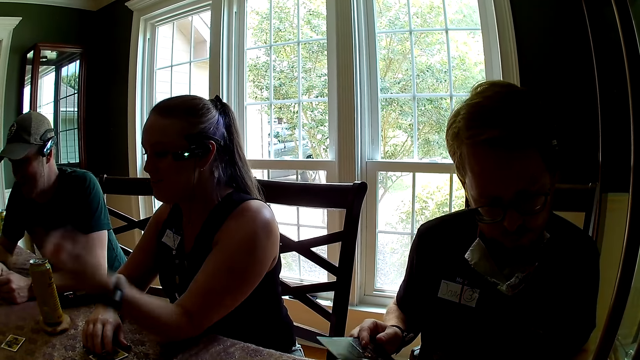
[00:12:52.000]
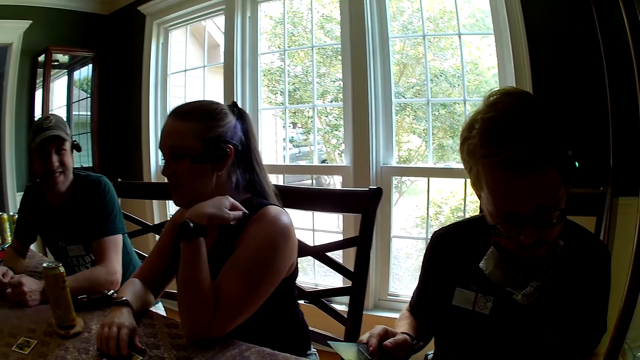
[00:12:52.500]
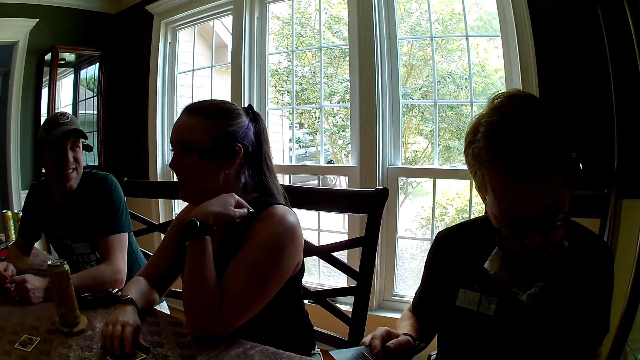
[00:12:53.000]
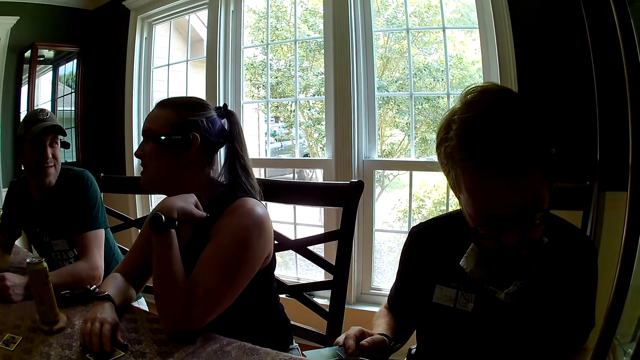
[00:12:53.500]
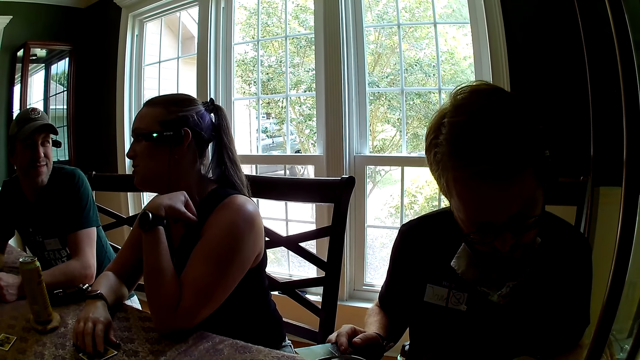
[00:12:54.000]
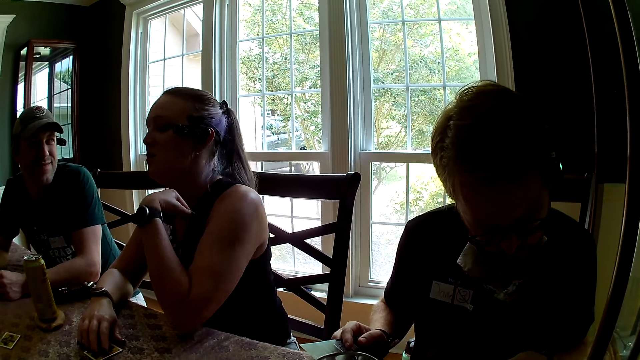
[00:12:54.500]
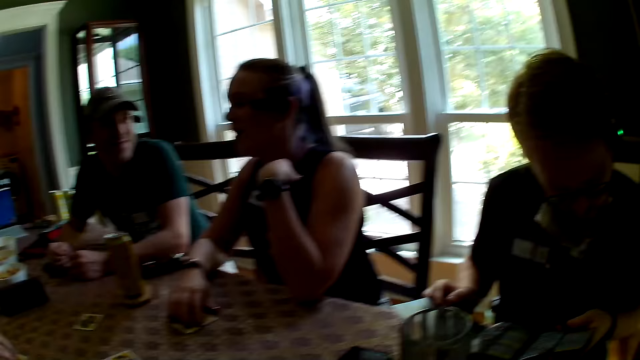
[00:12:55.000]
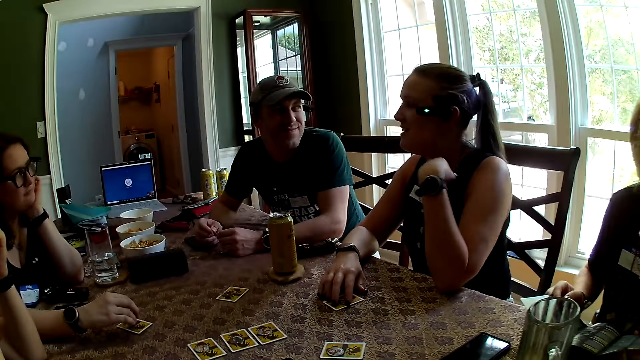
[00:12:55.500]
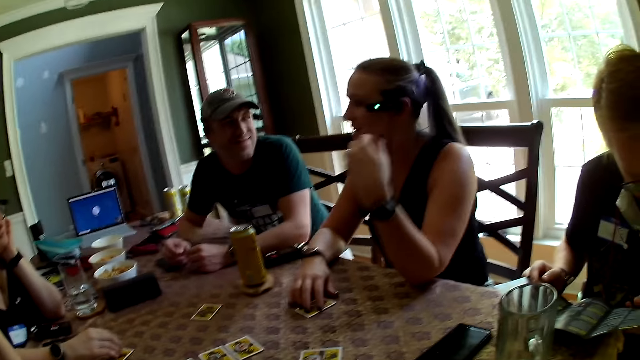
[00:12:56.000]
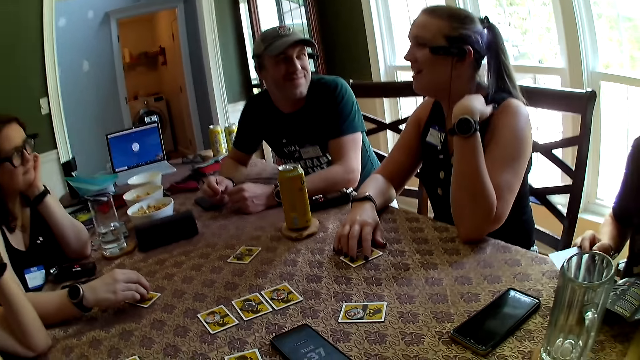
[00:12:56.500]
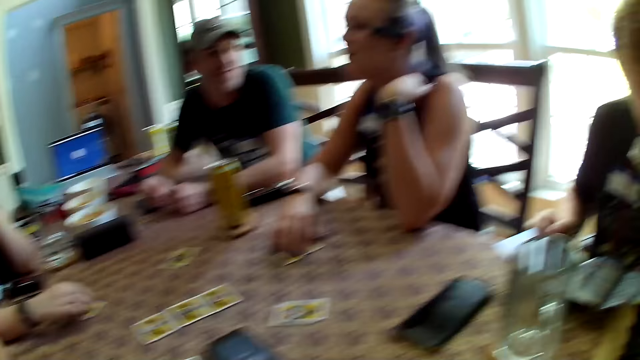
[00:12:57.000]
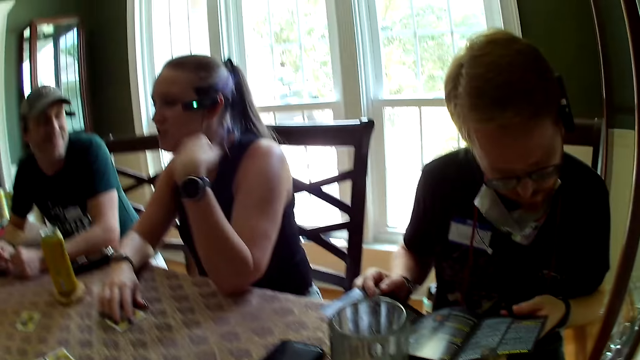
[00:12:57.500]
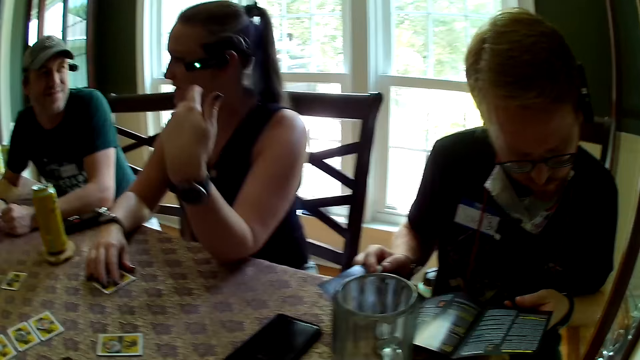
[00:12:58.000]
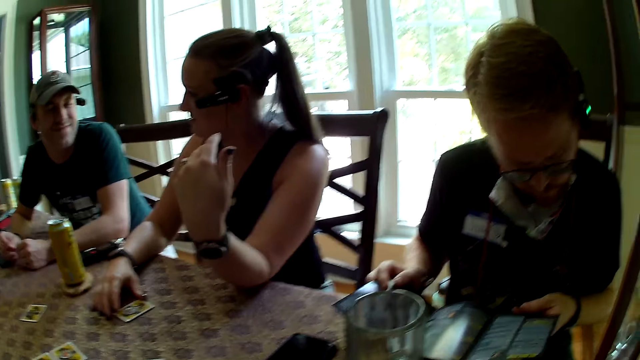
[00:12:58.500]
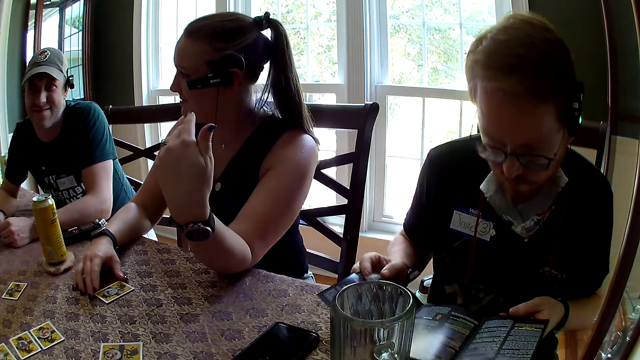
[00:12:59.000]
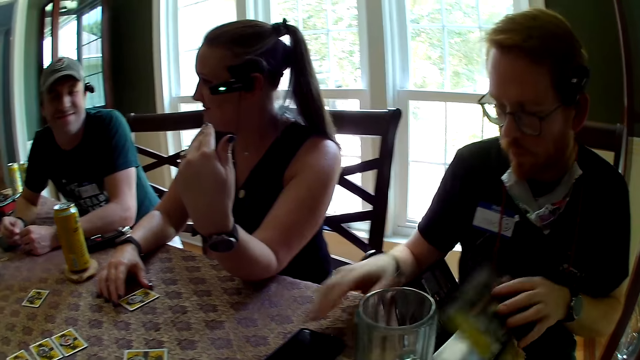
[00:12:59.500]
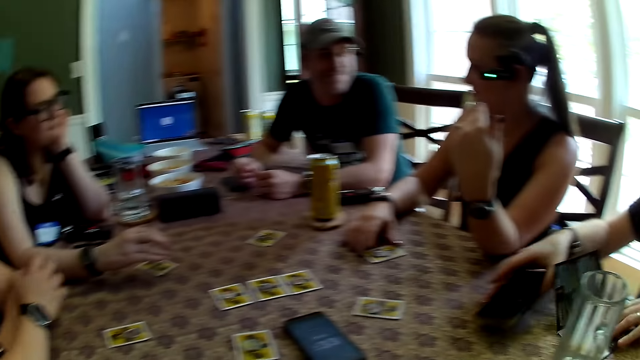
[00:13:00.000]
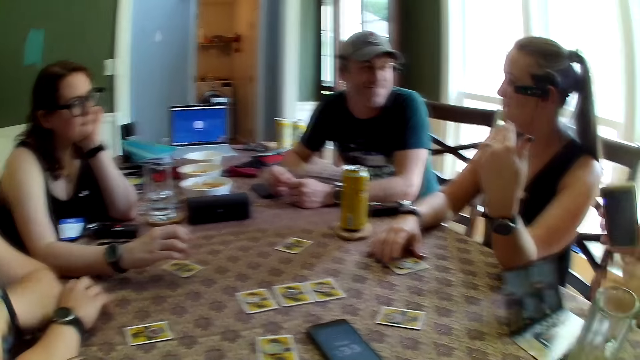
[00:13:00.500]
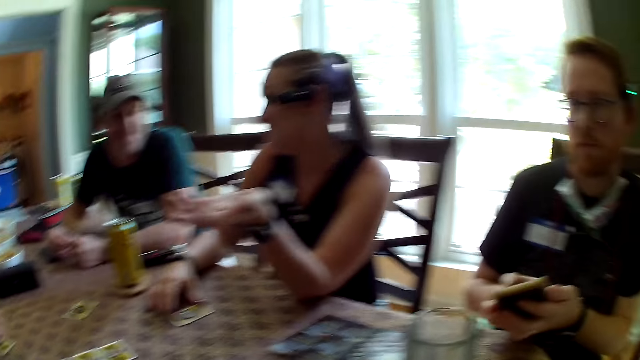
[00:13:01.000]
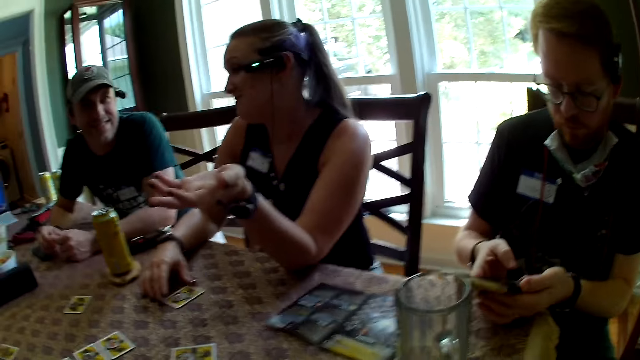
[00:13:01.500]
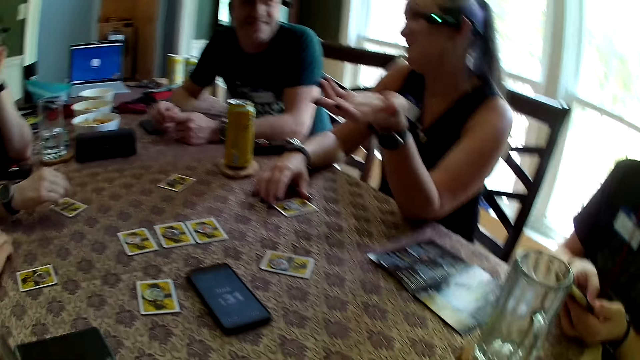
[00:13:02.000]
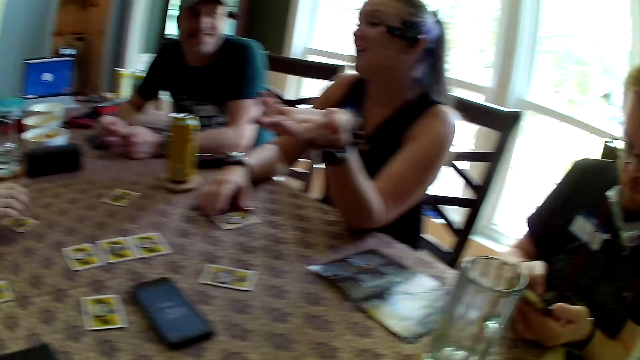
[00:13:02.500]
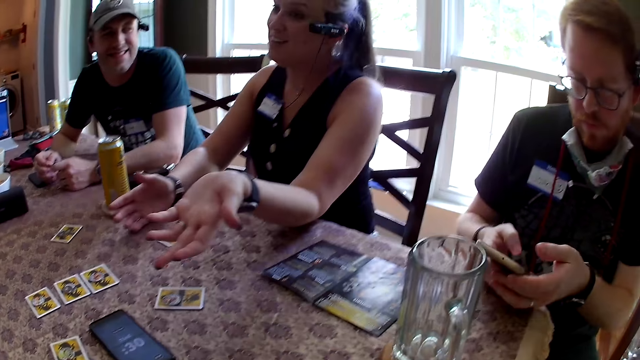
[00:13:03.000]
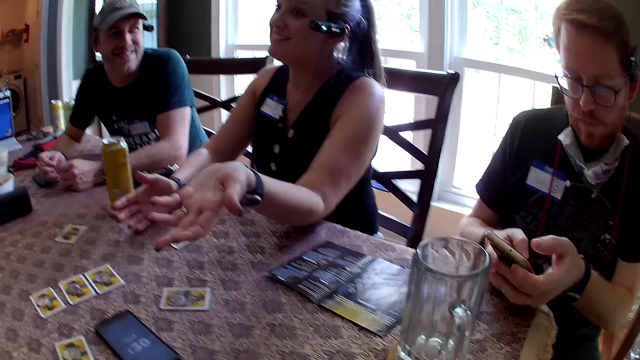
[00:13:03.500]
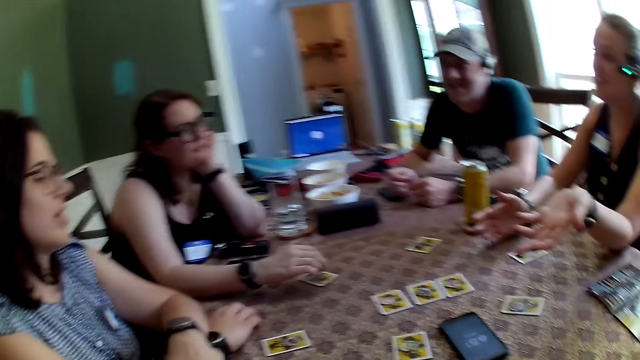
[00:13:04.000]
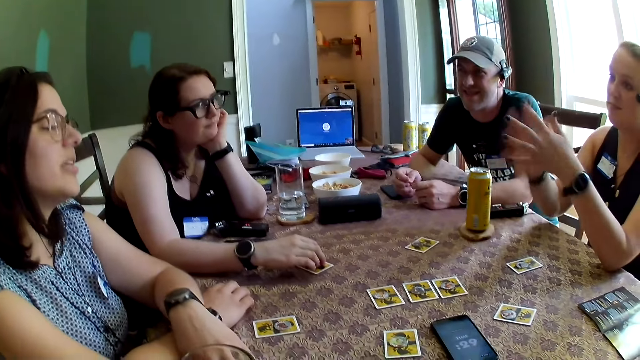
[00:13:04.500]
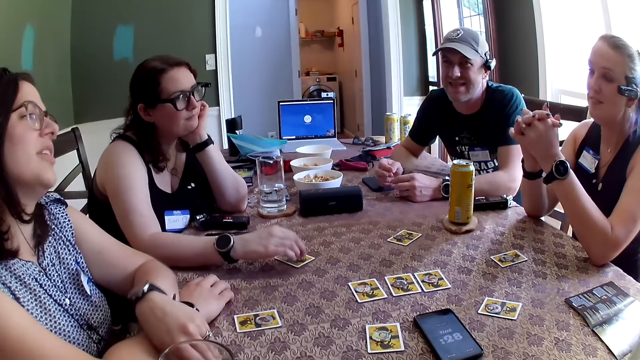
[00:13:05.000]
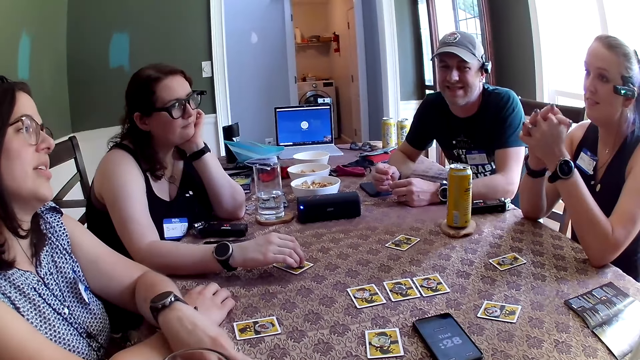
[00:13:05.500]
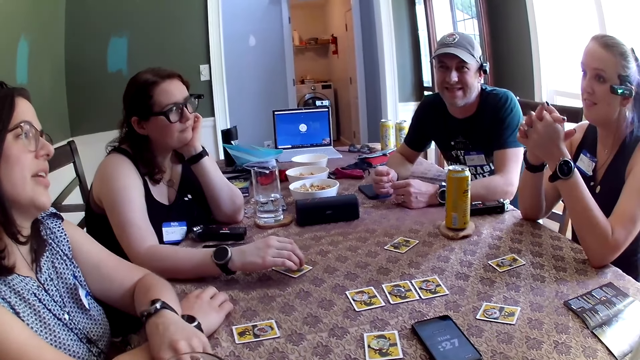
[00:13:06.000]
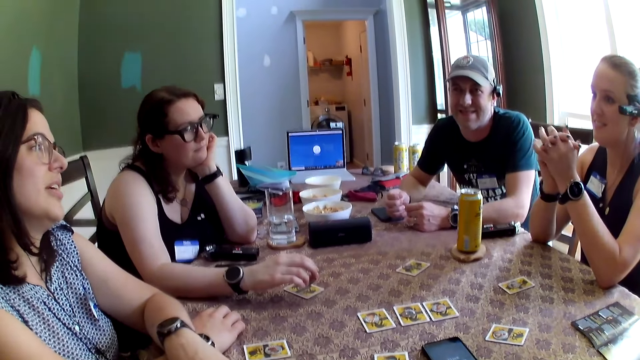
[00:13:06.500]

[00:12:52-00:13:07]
The man drops the book on the table with his left hand, picks up a phone on the table with his right hand, and presses the phone with his right hand. The woman converses with the man.

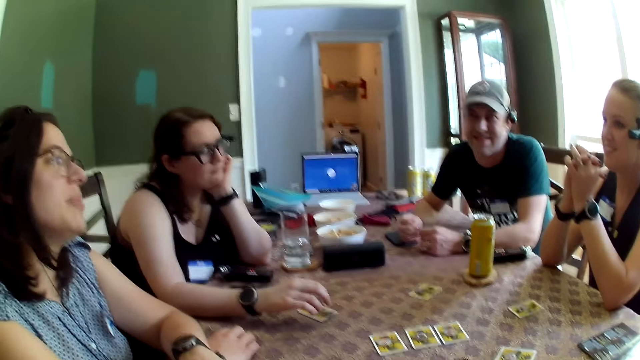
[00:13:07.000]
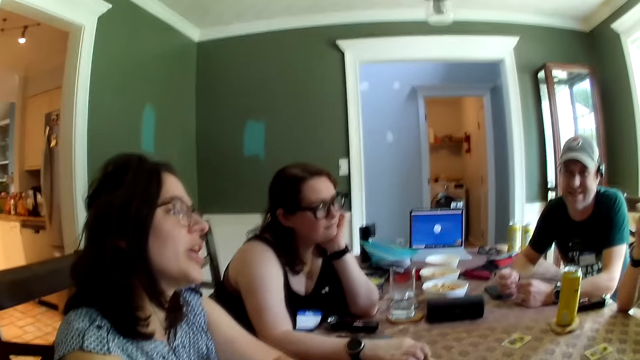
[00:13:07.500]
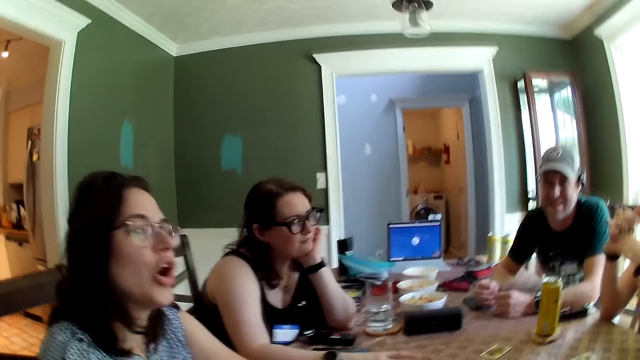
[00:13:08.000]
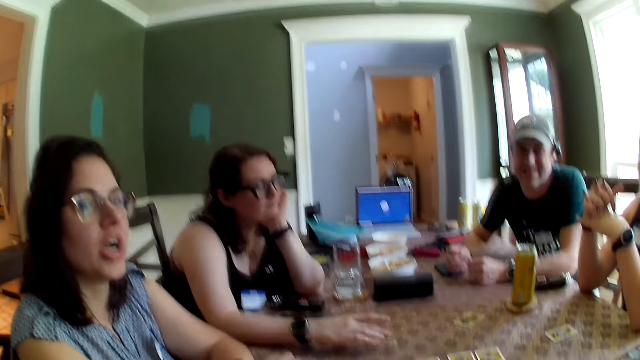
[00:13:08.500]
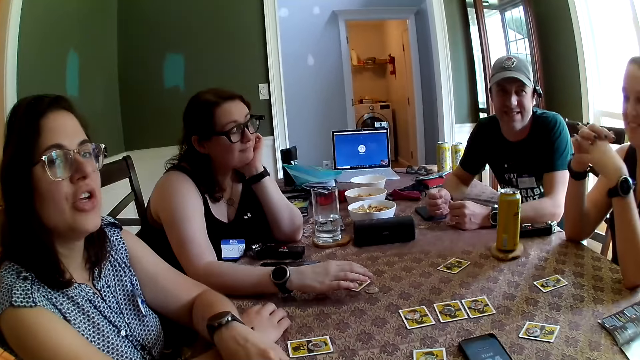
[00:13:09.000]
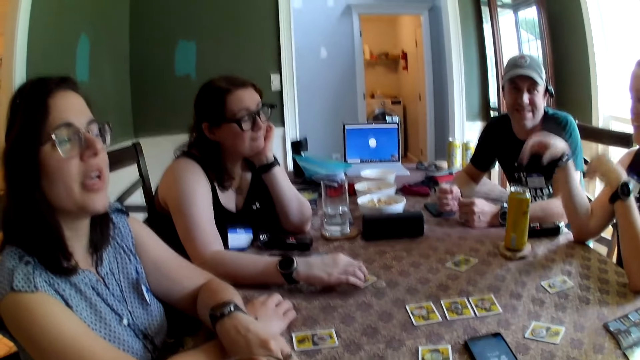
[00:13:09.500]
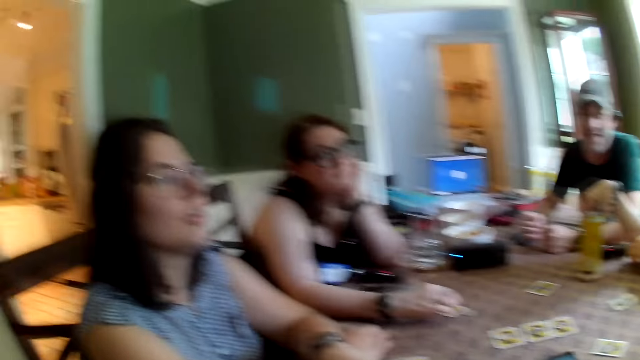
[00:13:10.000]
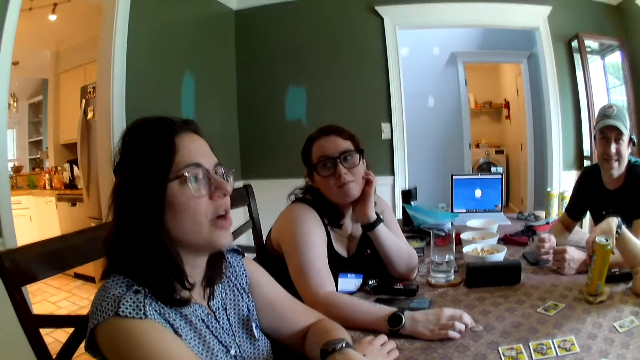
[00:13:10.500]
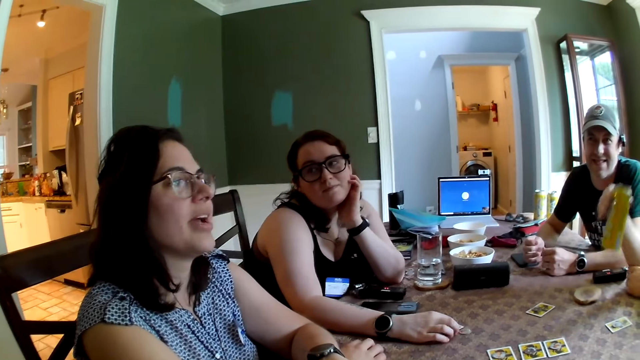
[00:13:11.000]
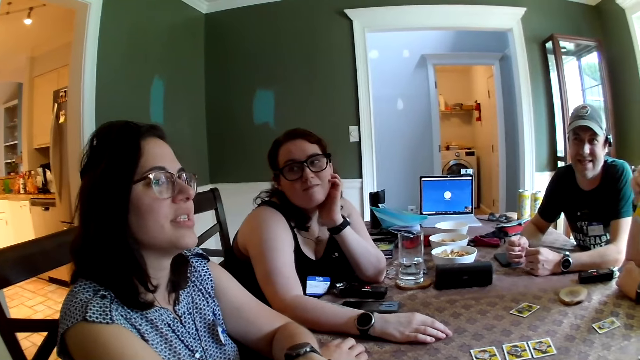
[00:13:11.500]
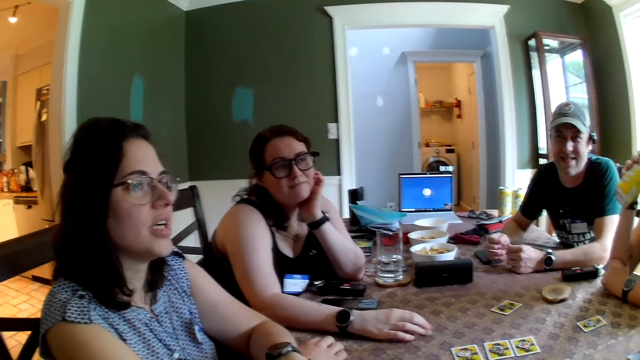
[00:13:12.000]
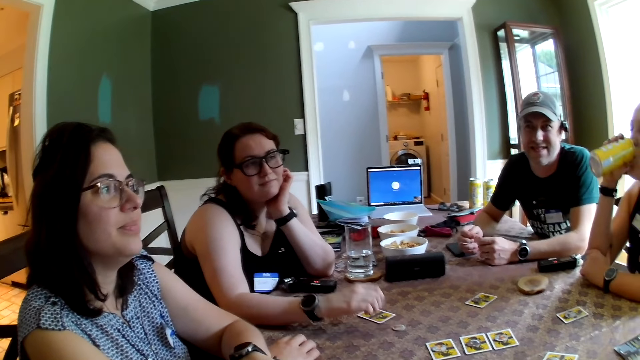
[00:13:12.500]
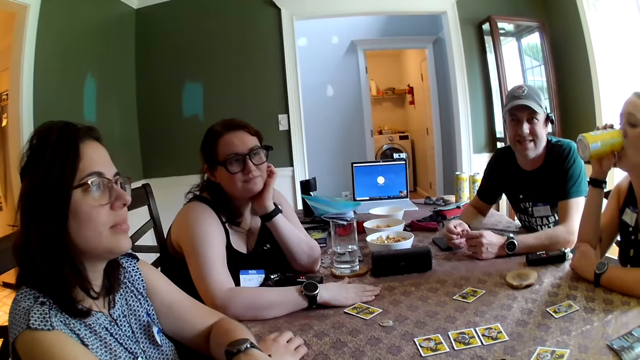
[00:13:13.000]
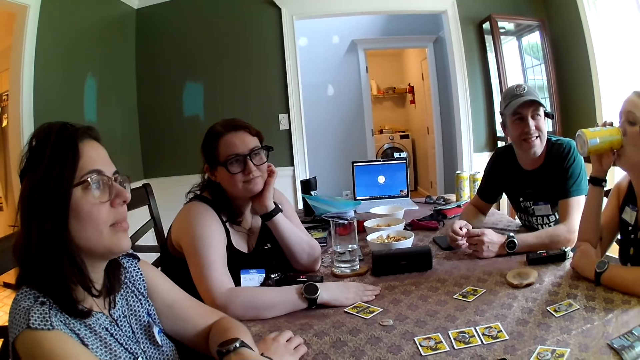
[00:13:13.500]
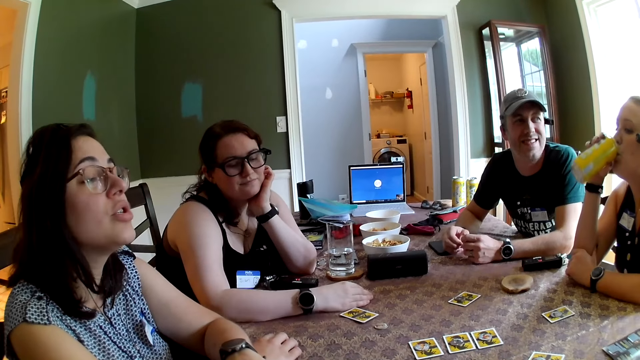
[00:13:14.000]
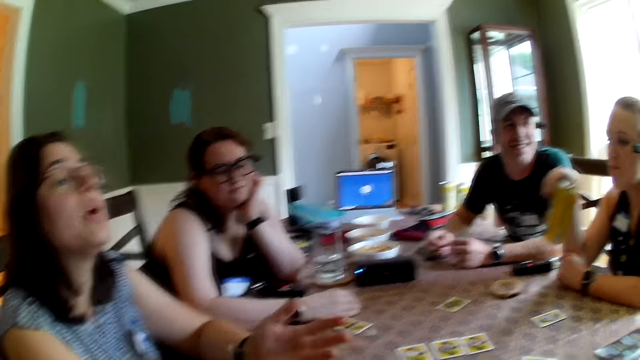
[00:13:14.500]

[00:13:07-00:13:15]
The woman picks up the can drink on the table with her right hand and drinks from the can drink in her right hand.
